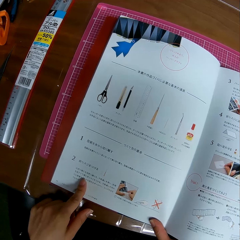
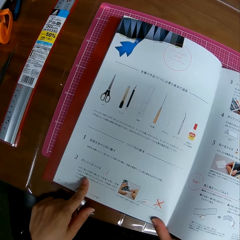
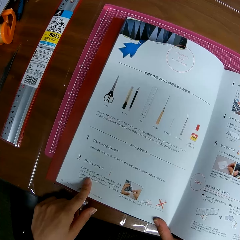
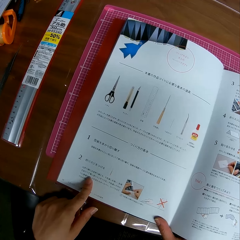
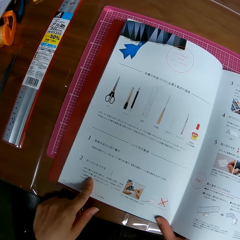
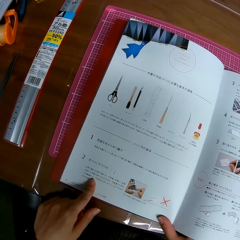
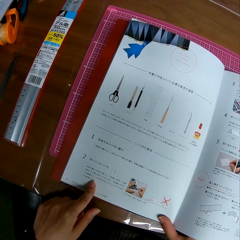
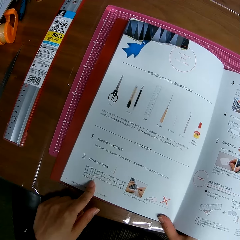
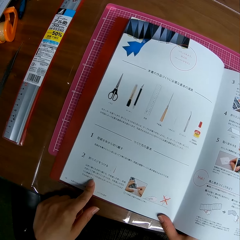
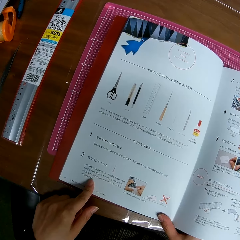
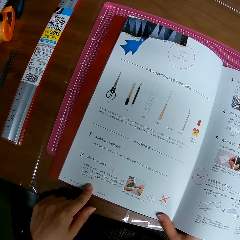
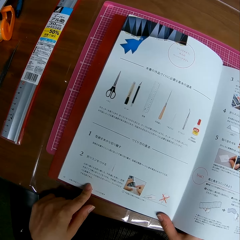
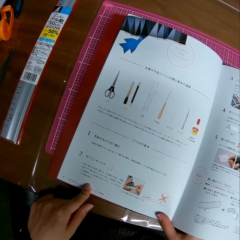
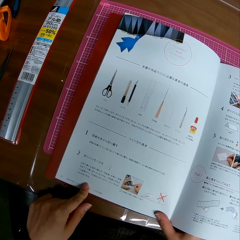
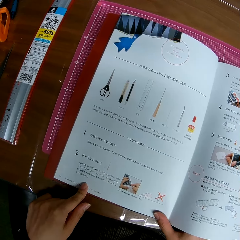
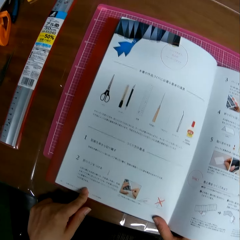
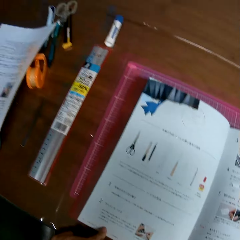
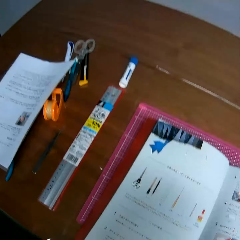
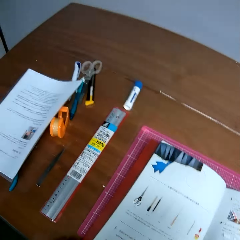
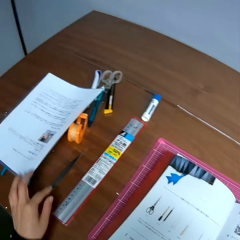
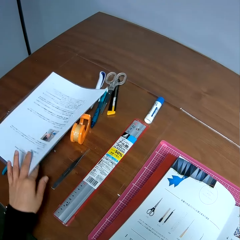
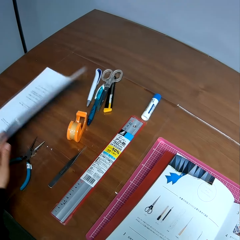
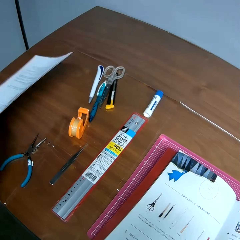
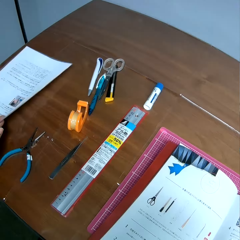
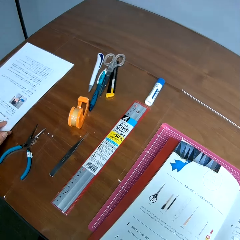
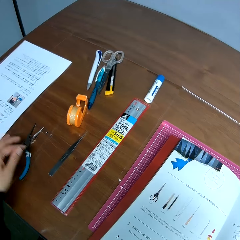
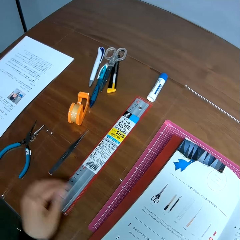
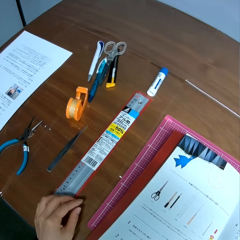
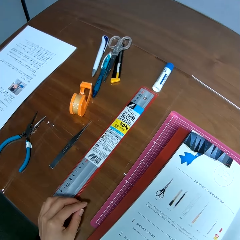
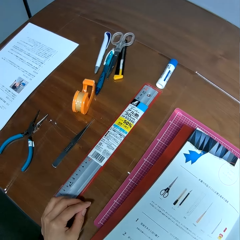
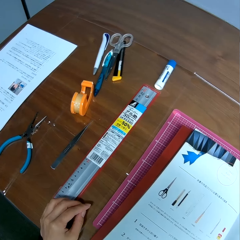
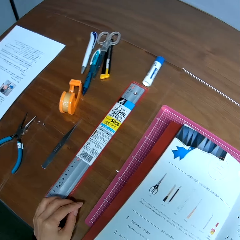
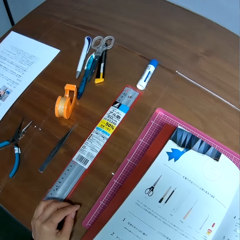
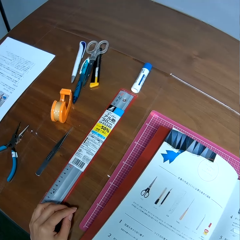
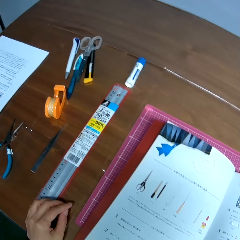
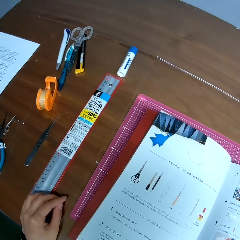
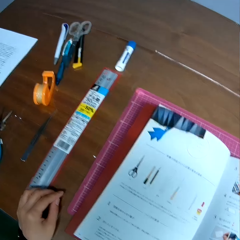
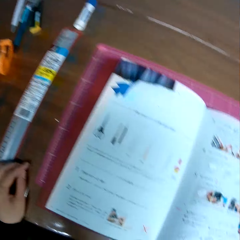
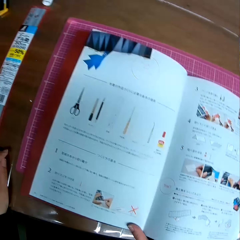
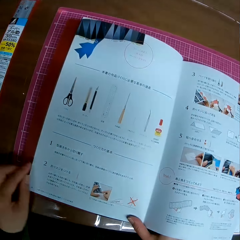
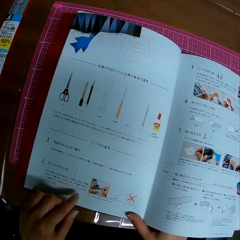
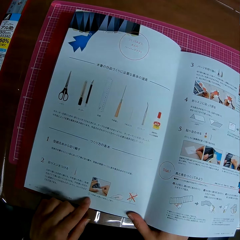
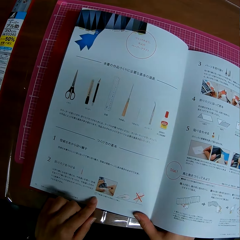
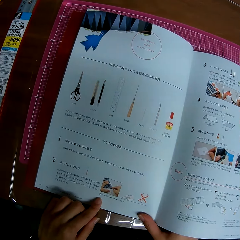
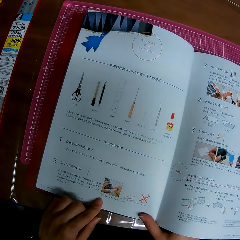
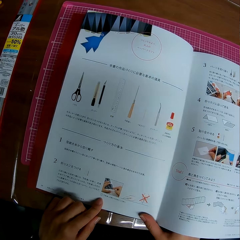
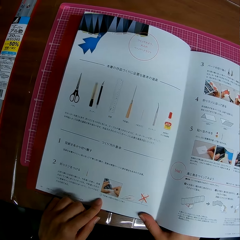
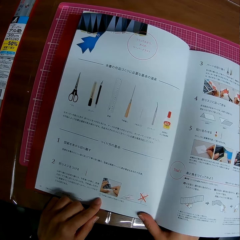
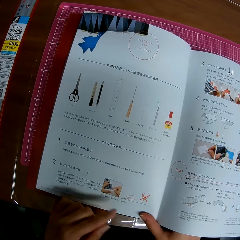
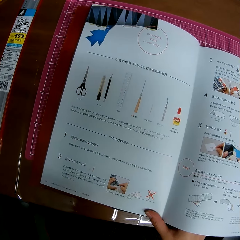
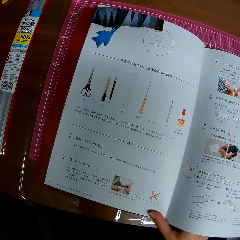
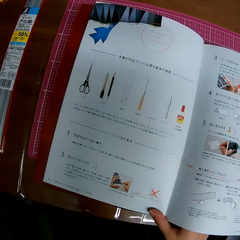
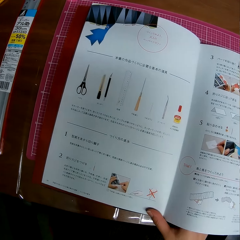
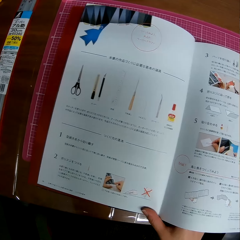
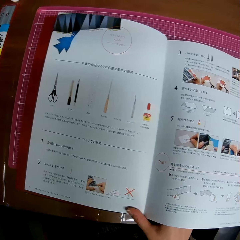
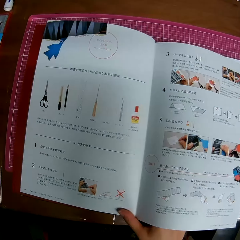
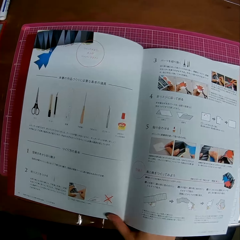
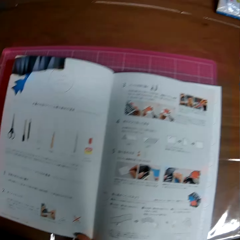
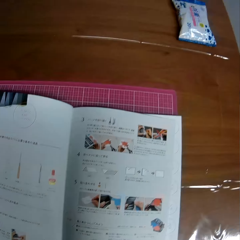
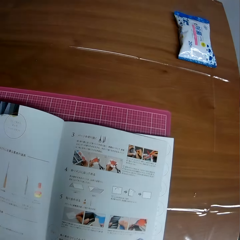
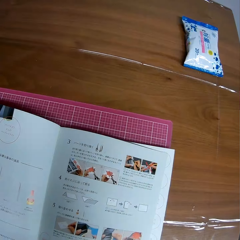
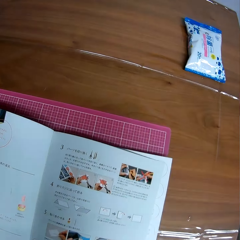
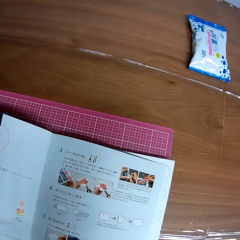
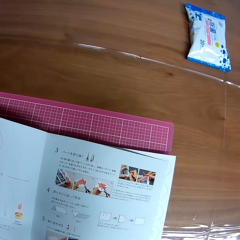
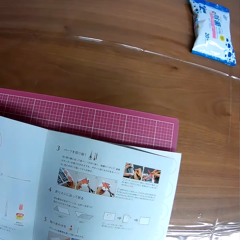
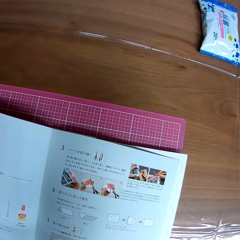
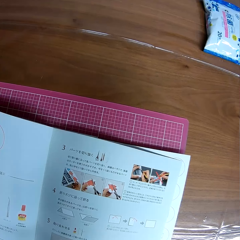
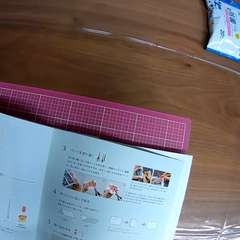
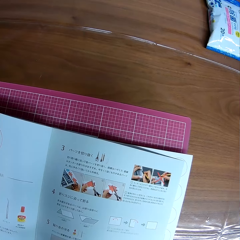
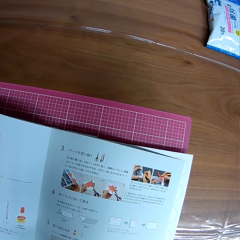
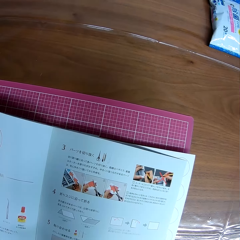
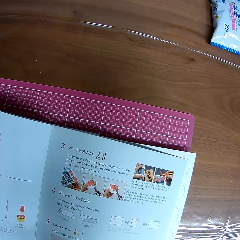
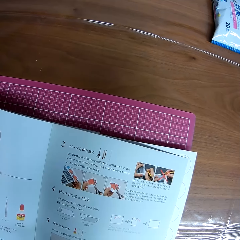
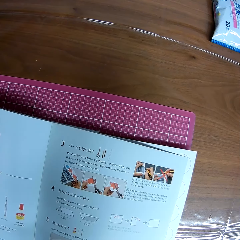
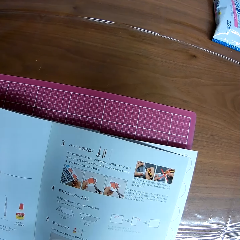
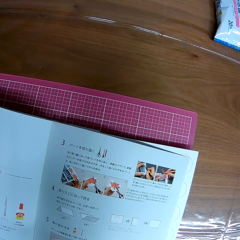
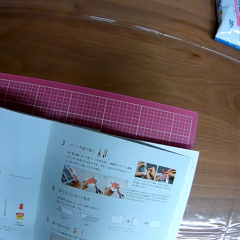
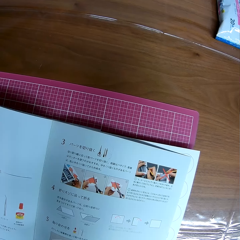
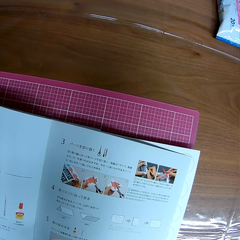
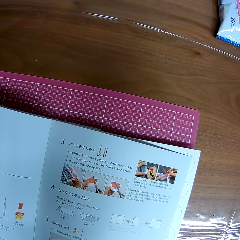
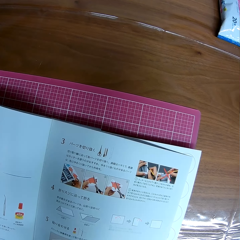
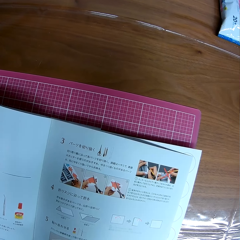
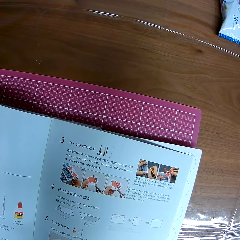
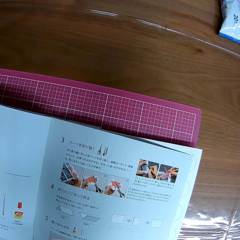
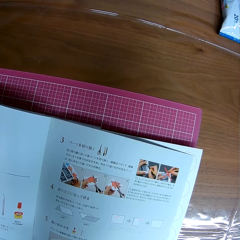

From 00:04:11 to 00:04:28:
The camera wearer moves the white paper on the table with his left hand. He touches a page on the table. He looks on the table. He reads the book. He points on the book page. He looks on the book.

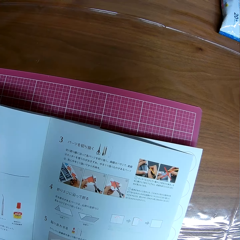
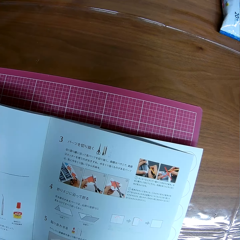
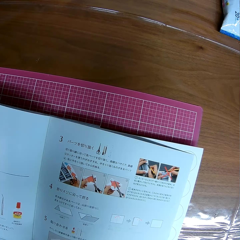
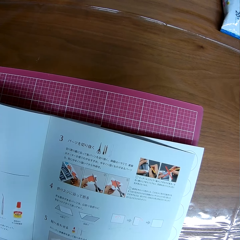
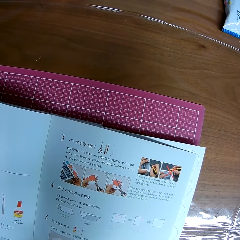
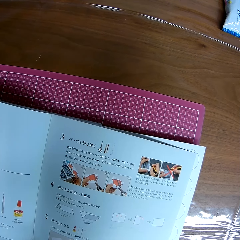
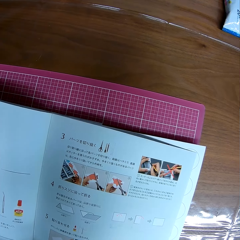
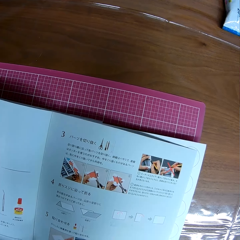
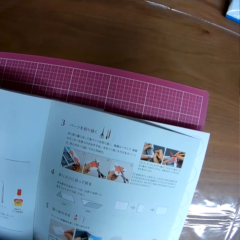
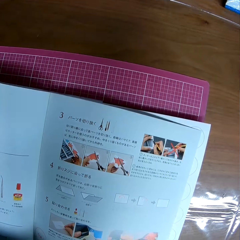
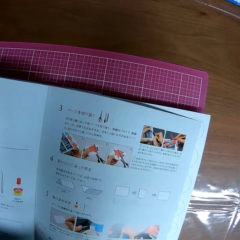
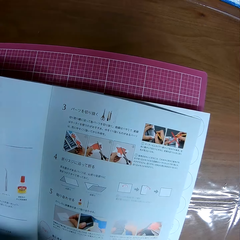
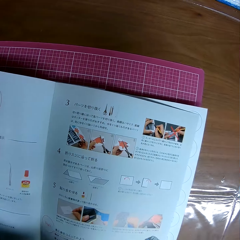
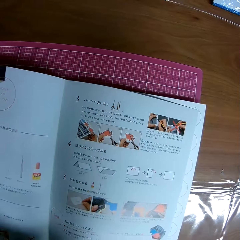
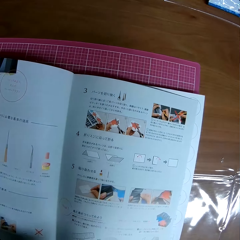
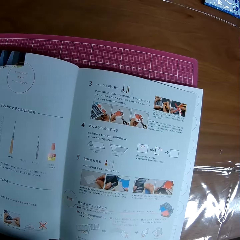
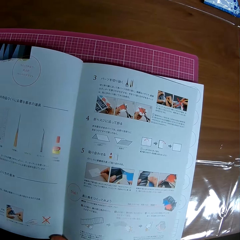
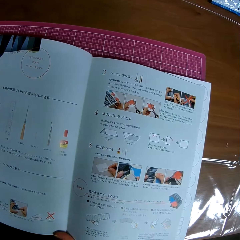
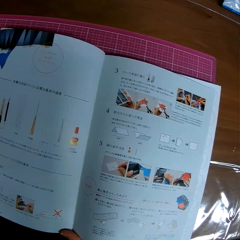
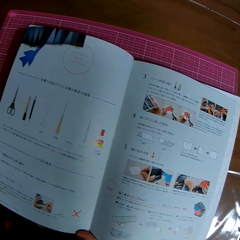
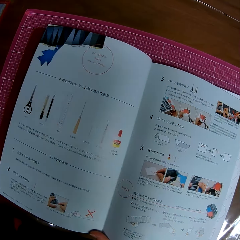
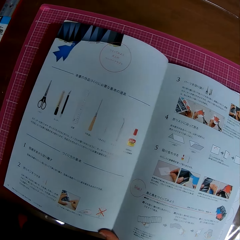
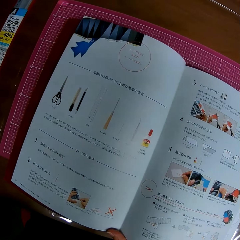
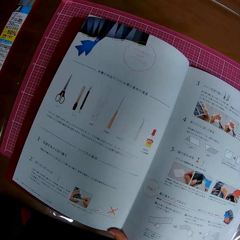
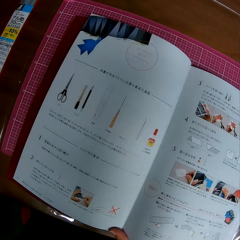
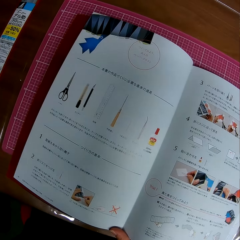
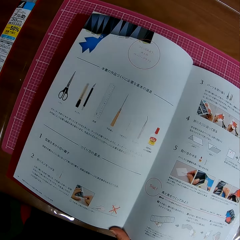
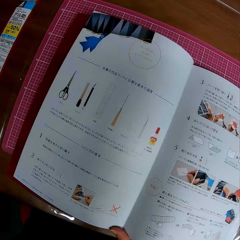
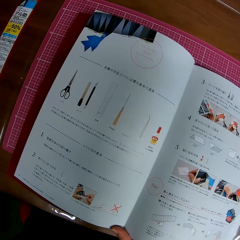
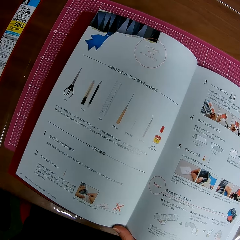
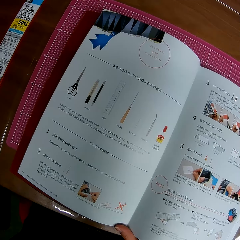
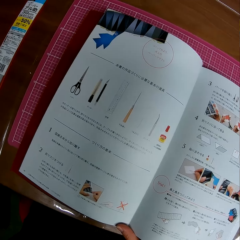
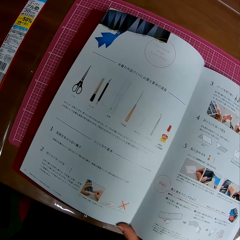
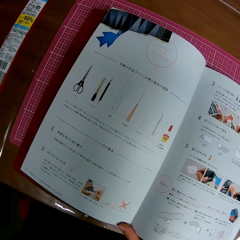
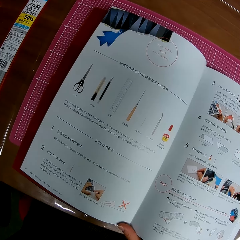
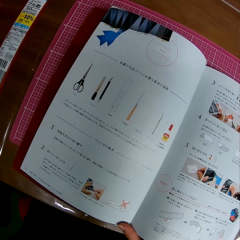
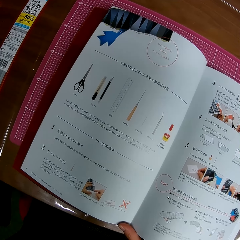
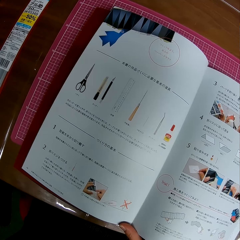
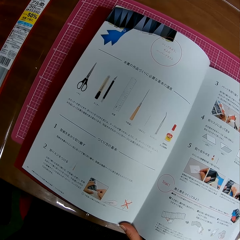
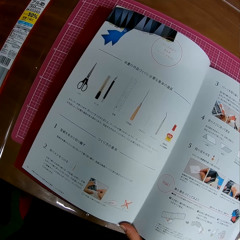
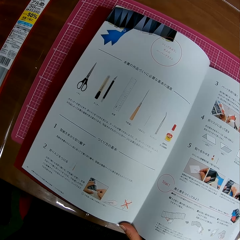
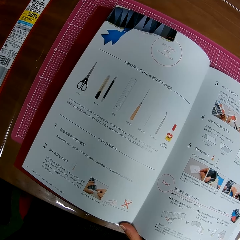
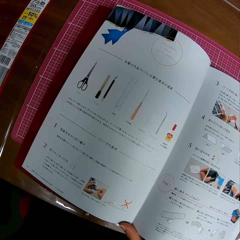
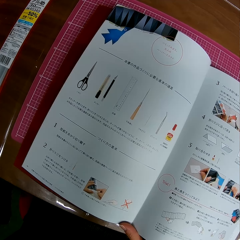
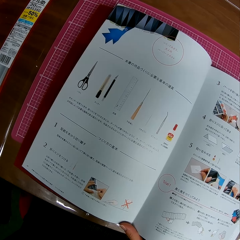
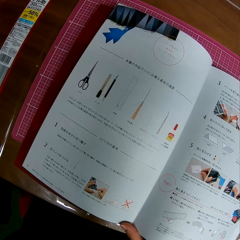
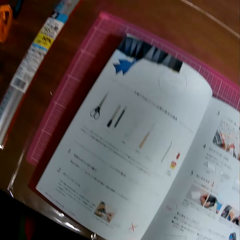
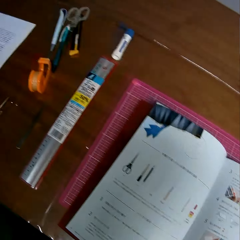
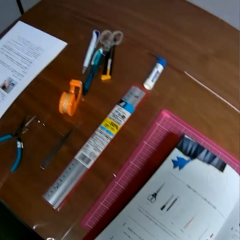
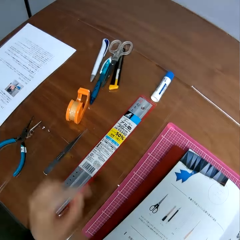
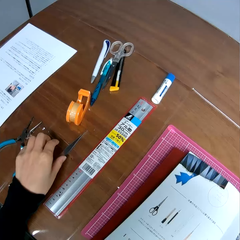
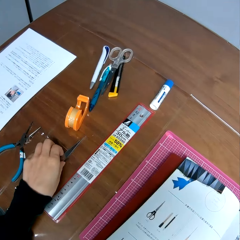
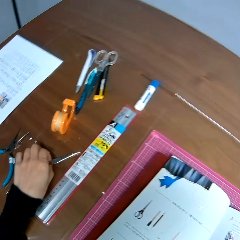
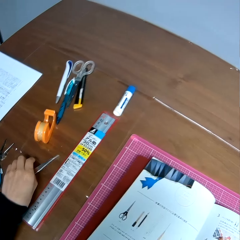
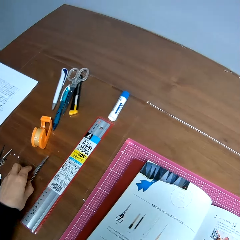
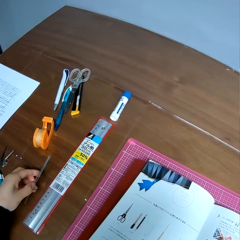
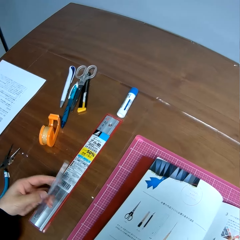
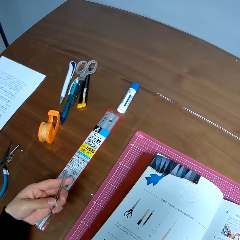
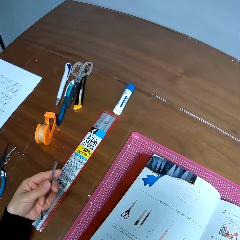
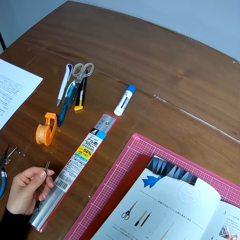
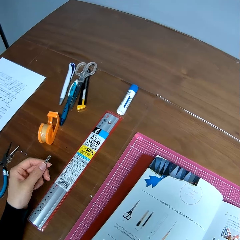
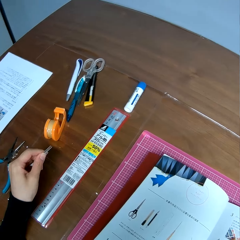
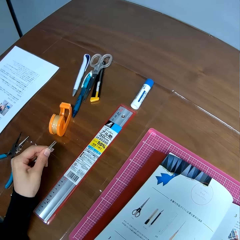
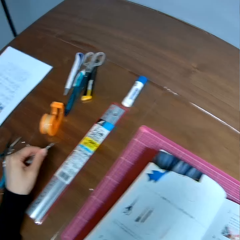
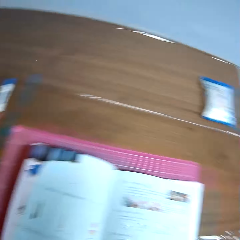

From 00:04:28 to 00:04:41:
The camera wearer picks up a nail cutter or sculpture from the table.
